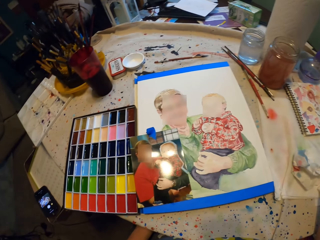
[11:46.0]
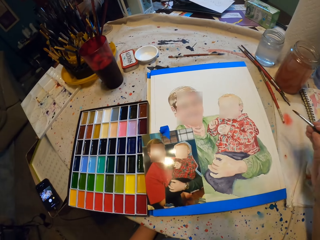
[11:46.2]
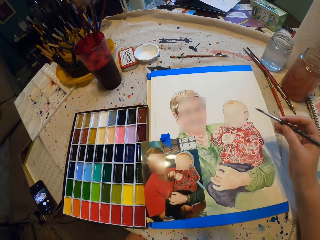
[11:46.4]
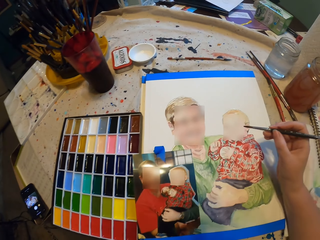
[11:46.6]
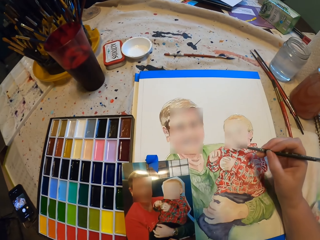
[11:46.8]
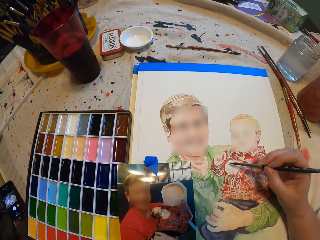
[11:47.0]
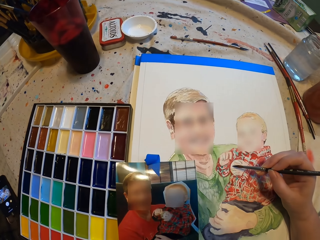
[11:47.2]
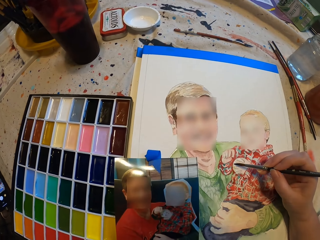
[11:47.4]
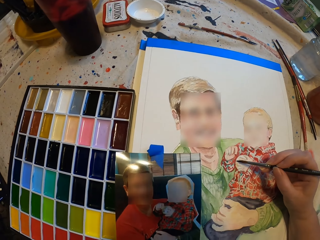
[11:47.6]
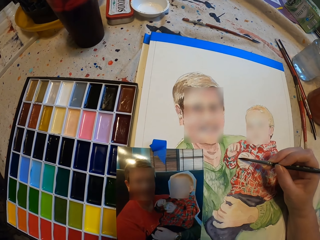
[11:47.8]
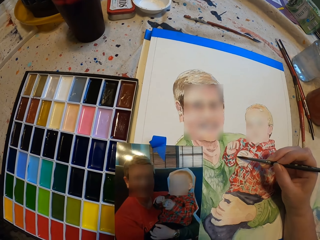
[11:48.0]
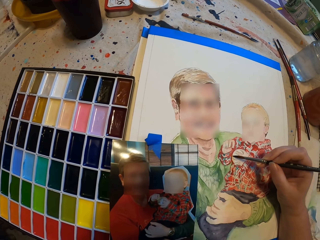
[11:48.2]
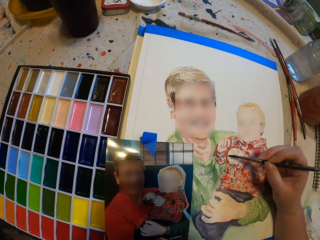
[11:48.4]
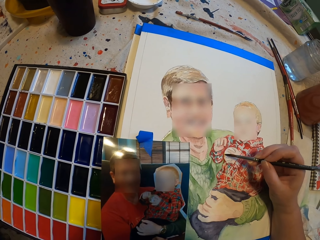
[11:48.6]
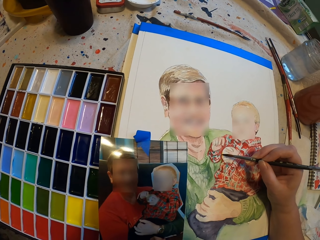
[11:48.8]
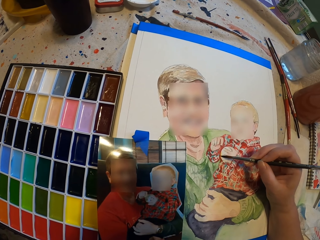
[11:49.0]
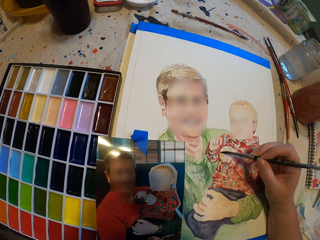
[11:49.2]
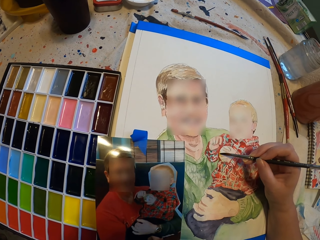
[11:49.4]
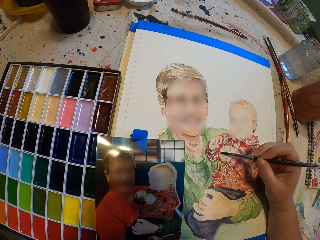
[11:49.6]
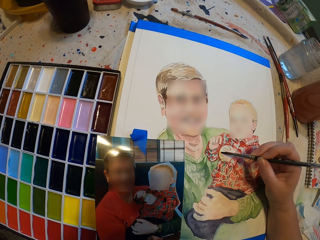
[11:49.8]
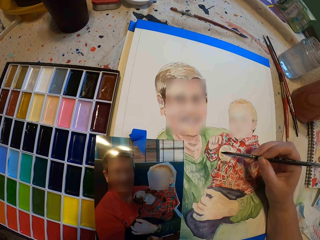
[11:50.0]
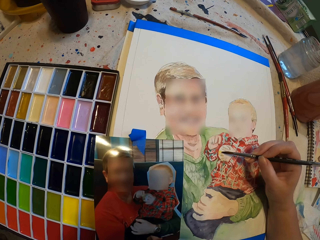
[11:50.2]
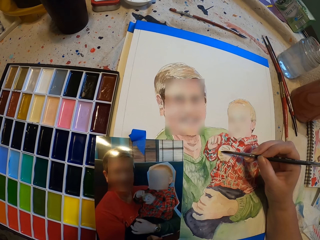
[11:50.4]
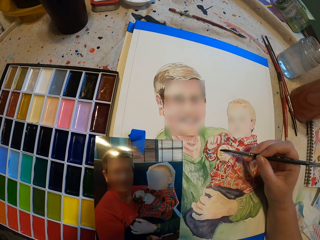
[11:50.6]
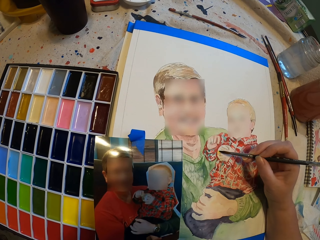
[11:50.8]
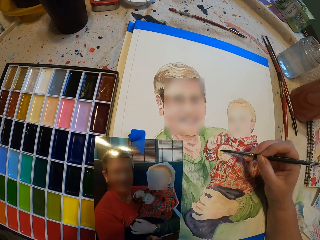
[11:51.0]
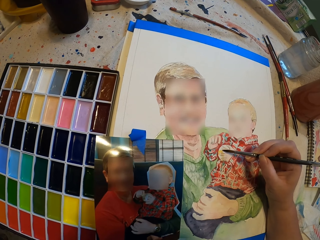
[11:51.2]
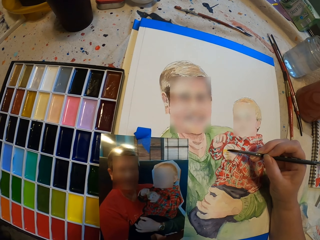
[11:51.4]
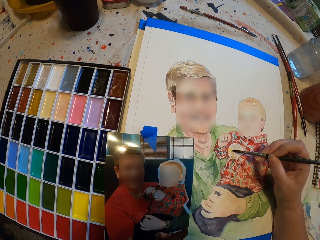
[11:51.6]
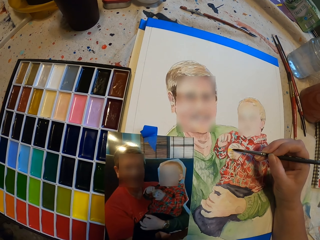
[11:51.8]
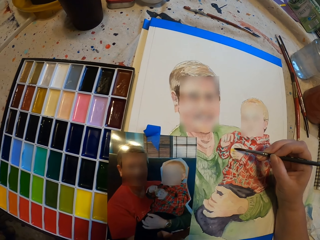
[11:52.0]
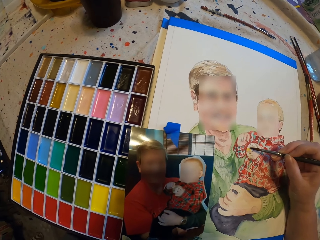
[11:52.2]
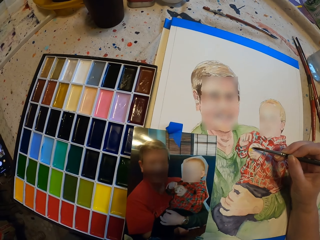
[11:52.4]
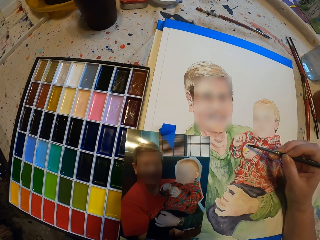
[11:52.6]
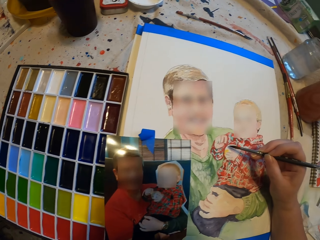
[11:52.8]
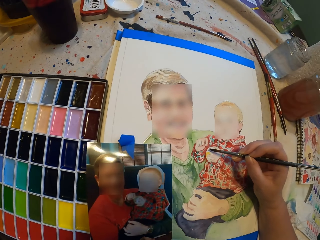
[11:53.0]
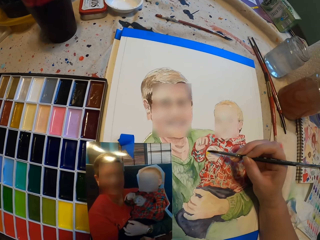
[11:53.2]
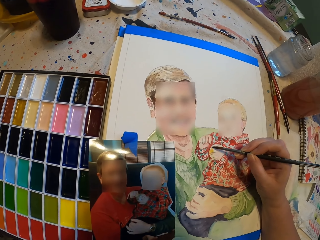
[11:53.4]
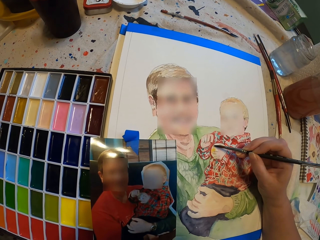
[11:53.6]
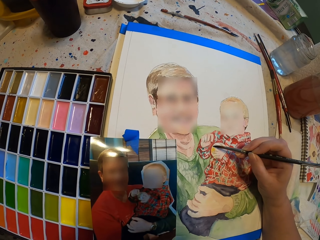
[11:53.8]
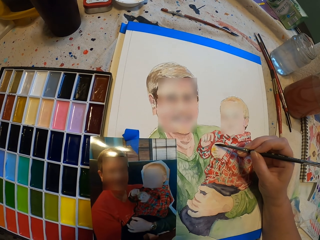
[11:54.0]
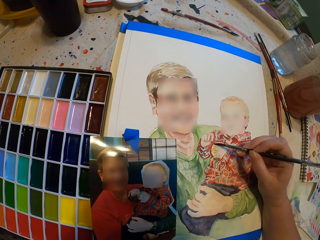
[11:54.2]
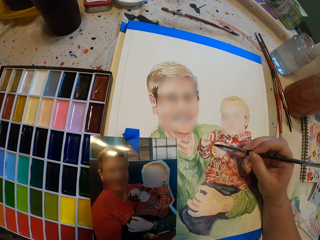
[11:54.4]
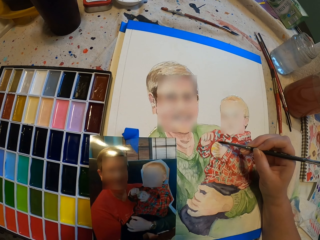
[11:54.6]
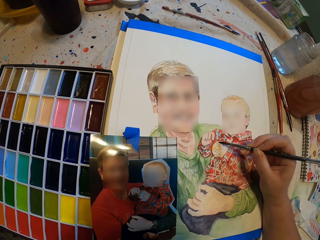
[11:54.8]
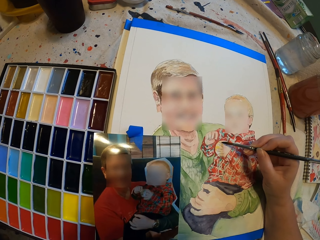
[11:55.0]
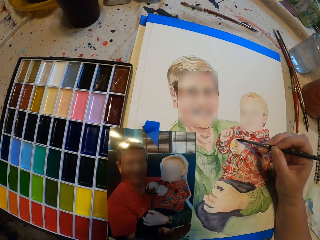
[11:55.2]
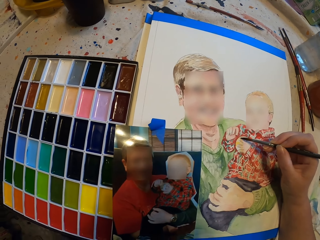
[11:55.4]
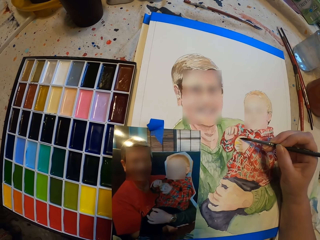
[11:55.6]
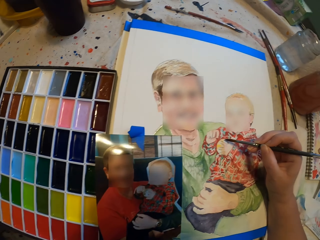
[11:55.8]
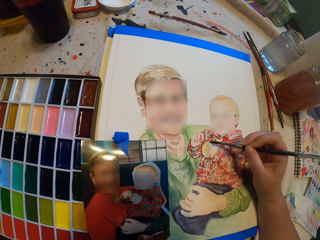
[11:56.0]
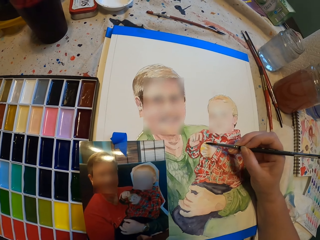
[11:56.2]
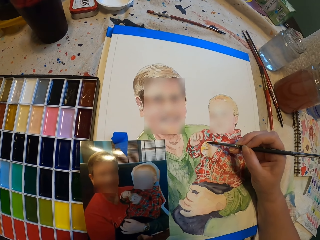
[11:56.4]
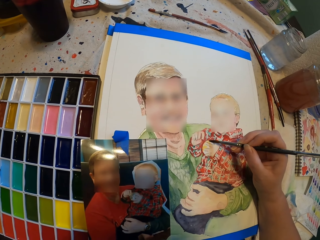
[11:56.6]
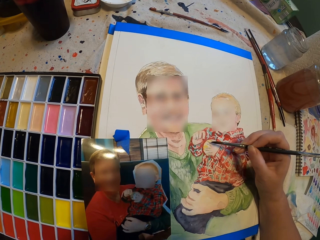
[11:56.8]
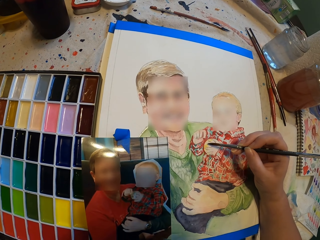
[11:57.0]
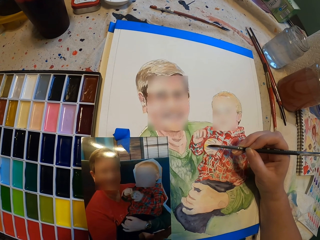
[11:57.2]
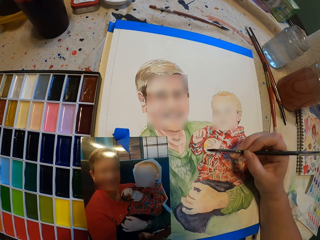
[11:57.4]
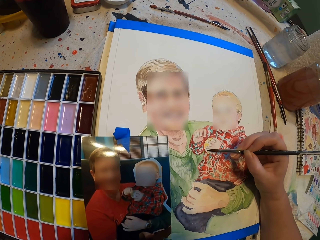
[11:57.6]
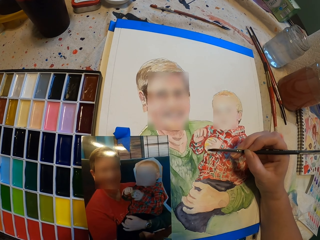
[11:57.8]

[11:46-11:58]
The camera wearer paints.

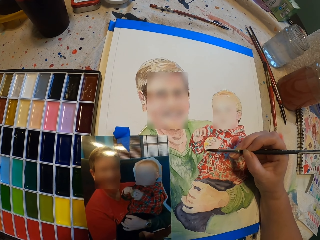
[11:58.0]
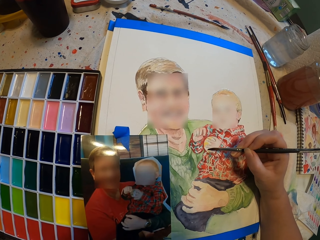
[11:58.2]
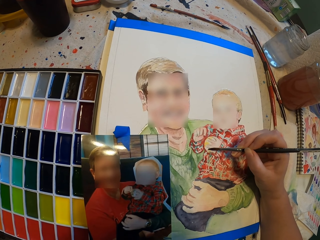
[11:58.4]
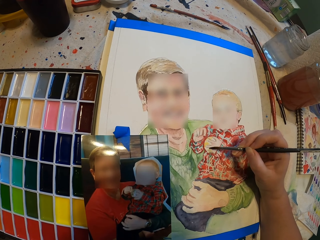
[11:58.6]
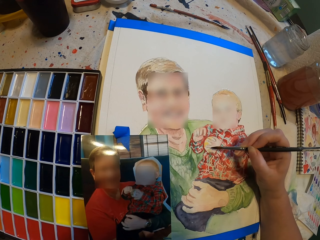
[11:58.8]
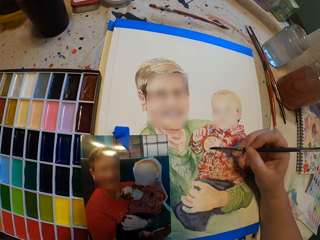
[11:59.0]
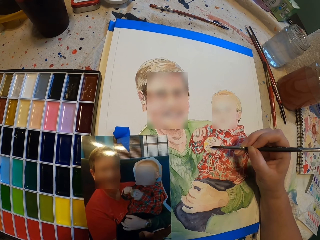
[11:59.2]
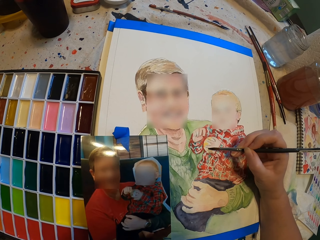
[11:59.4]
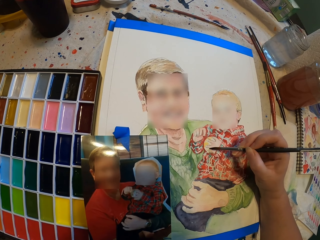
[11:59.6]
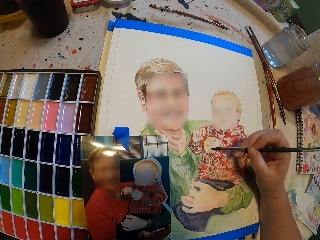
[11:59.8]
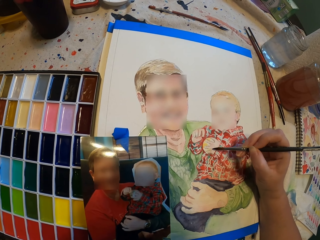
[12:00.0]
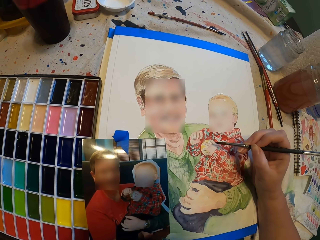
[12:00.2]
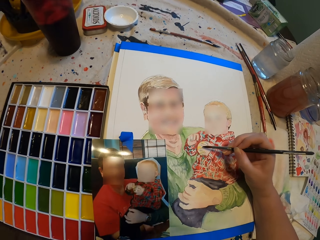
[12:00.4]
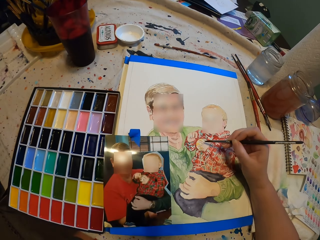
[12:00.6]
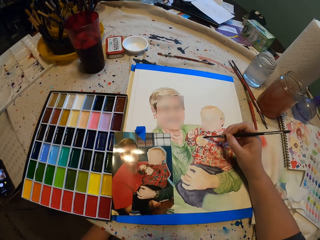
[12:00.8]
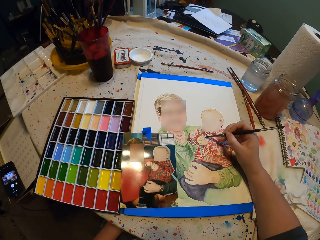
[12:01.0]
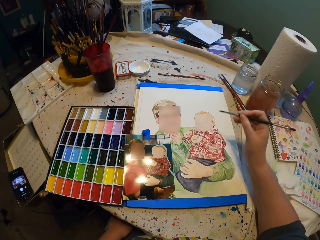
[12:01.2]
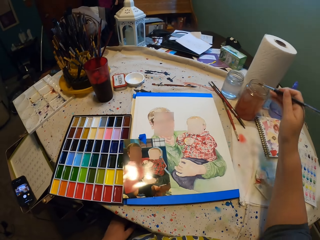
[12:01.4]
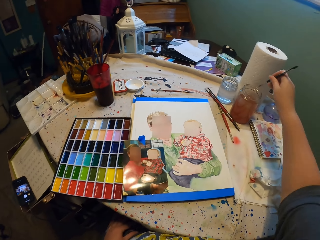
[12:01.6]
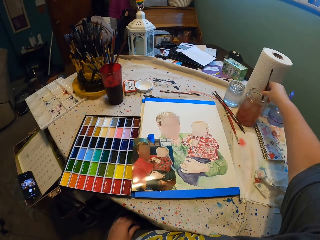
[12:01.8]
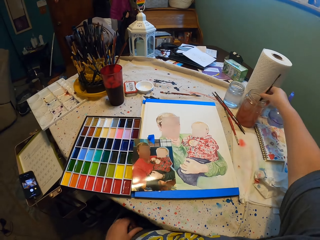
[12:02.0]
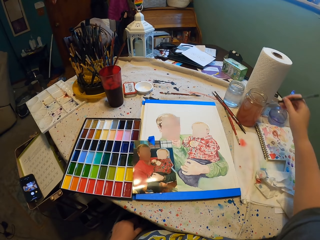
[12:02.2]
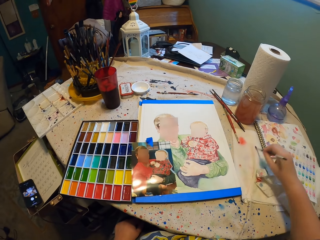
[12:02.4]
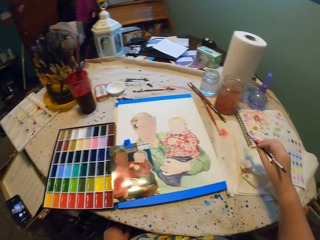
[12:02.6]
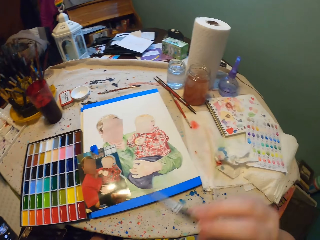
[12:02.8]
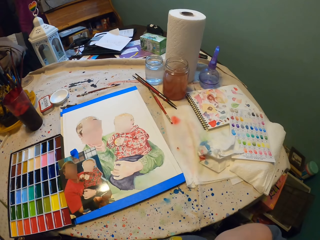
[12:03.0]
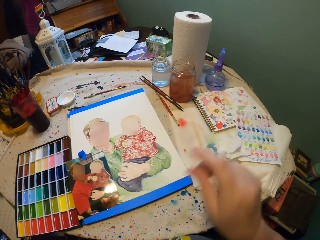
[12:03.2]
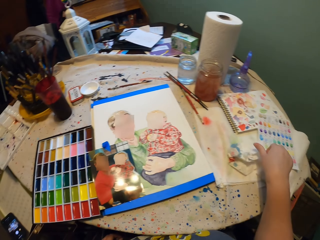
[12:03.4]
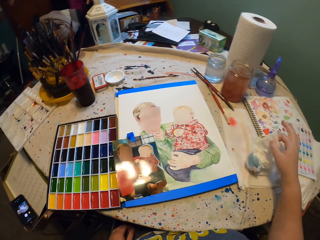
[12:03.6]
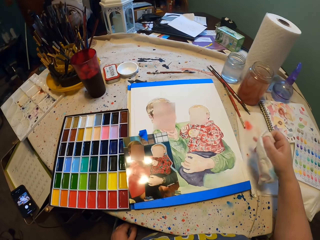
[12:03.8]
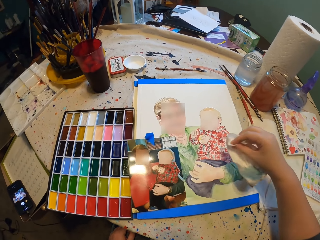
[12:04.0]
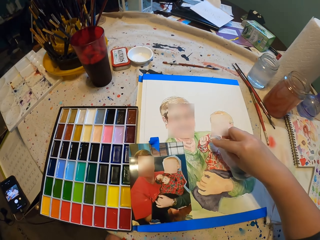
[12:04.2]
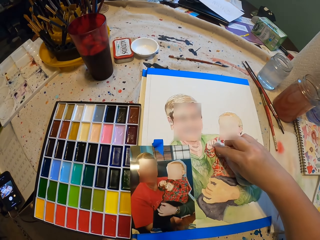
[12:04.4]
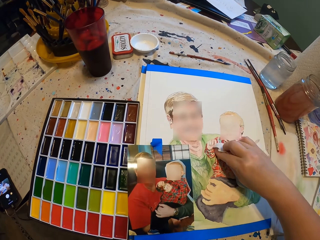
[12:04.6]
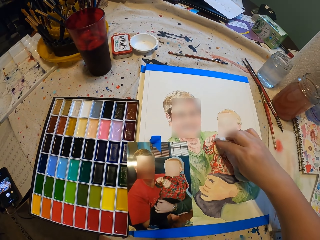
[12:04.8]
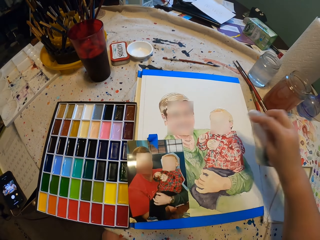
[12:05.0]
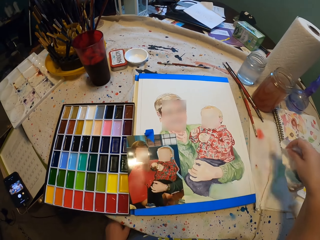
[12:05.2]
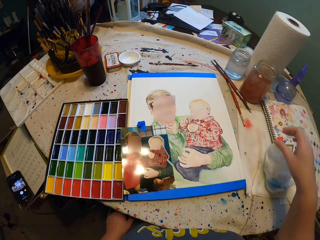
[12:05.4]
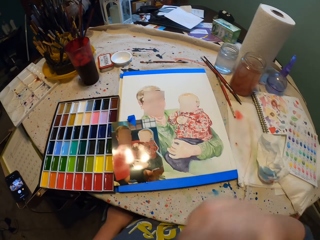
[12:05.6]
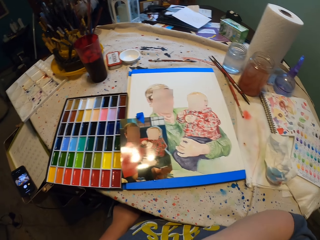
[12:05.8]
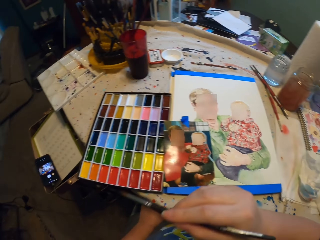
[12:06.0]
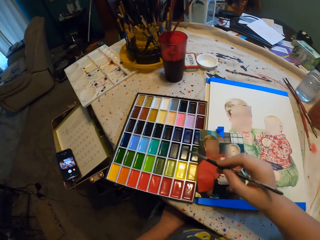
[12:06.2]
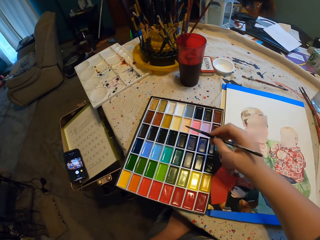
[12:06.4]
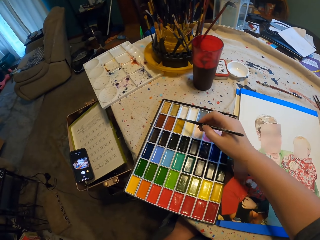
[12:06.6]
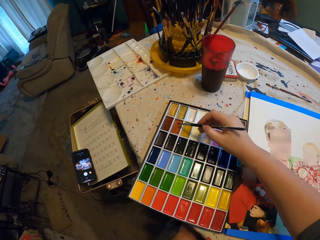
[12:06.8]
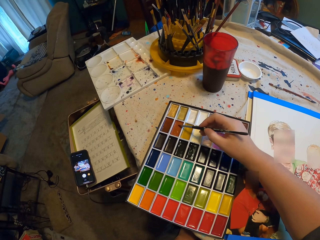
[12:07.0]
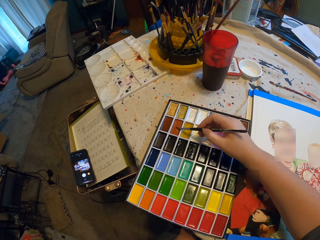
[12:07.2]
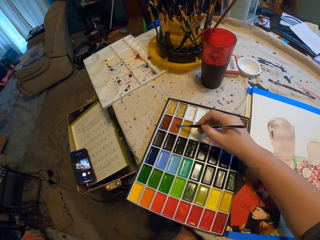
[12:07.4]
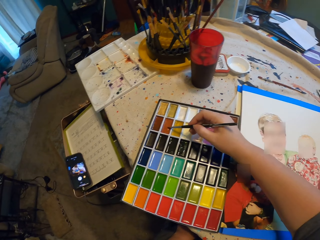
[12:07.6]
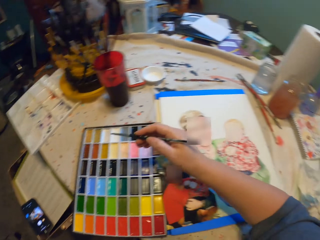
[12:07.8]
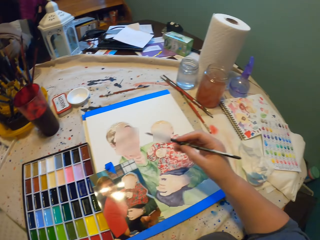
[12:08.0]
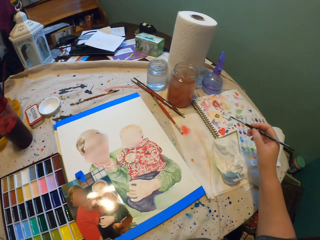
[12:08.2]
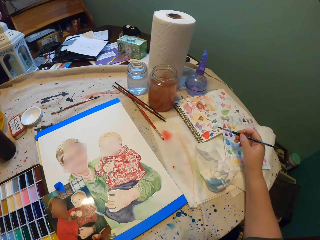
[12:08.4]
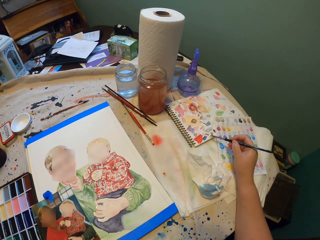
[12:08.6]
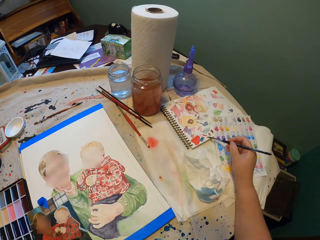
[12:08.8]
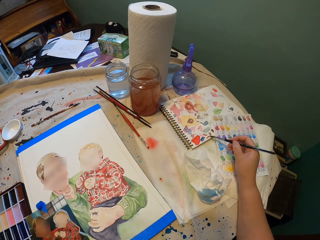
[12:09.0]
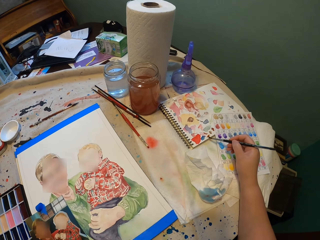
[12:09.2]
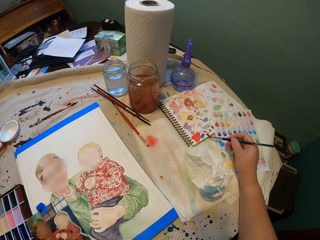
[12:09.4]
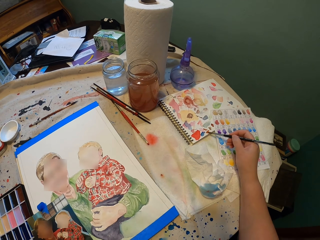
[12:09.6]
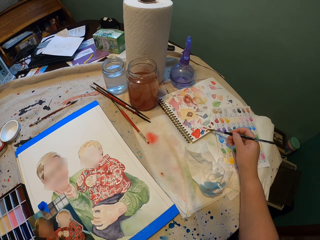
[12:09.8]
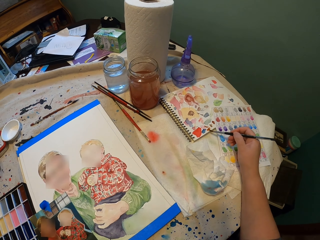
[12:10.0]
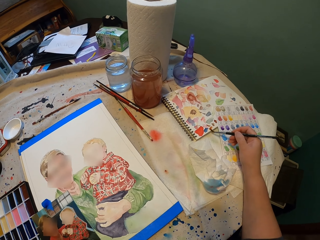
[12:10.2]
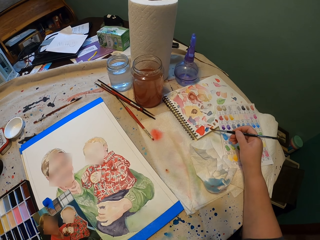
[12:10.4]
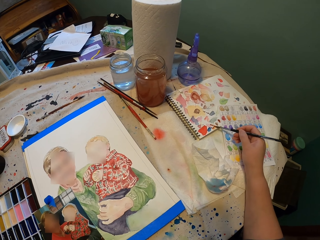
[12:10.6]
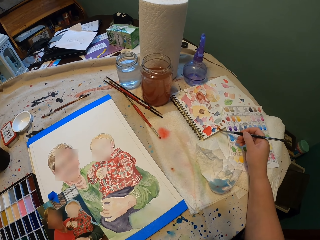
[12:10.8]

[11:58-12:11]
The camera wearer dips the paint brush in water. They drop the paint brush. They pick up a paper. They wipe paint. They drop the paper. They pick up the paint brush. They put the paintbrush in paint. They paint on a notebook.
